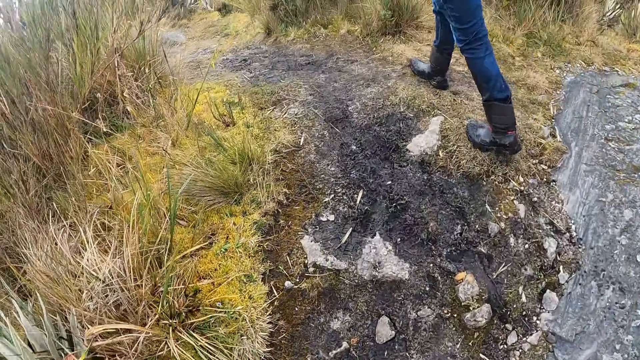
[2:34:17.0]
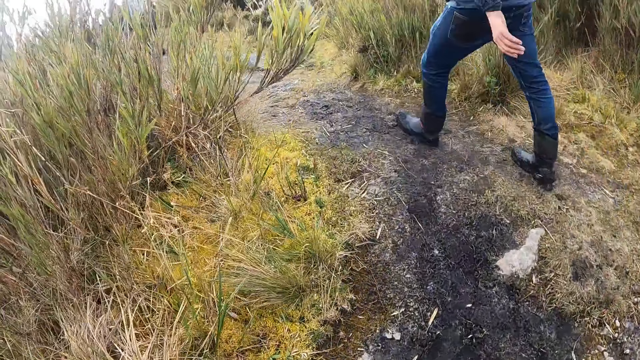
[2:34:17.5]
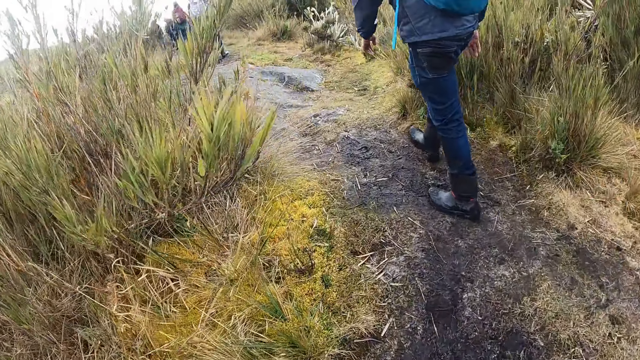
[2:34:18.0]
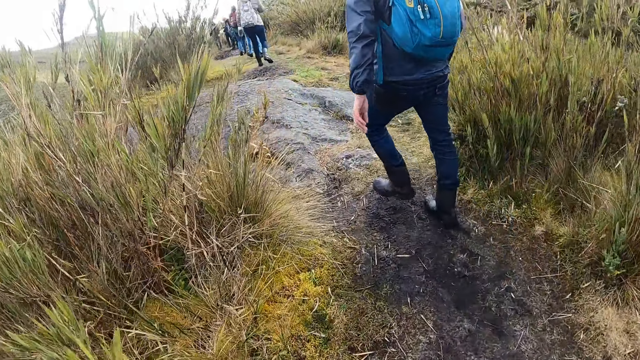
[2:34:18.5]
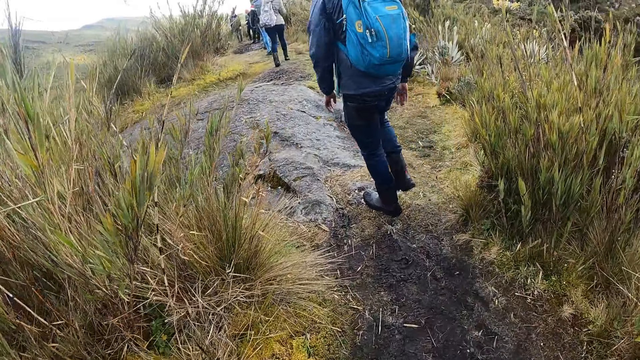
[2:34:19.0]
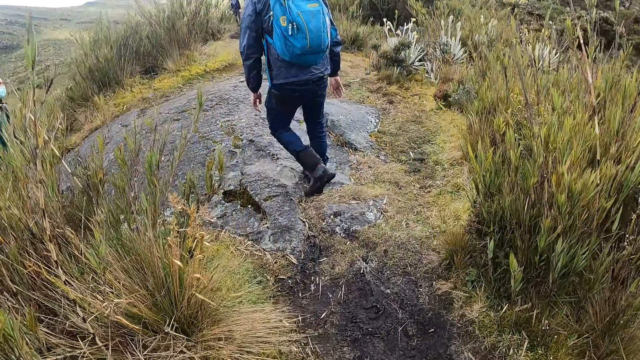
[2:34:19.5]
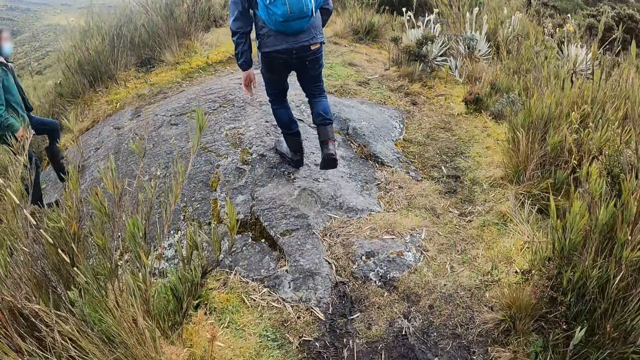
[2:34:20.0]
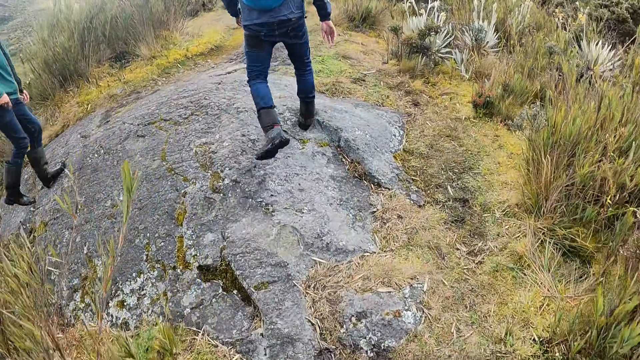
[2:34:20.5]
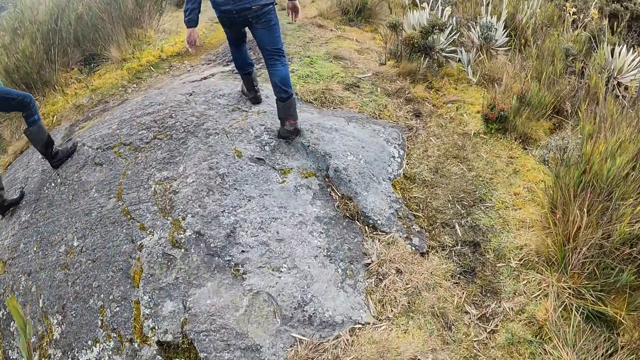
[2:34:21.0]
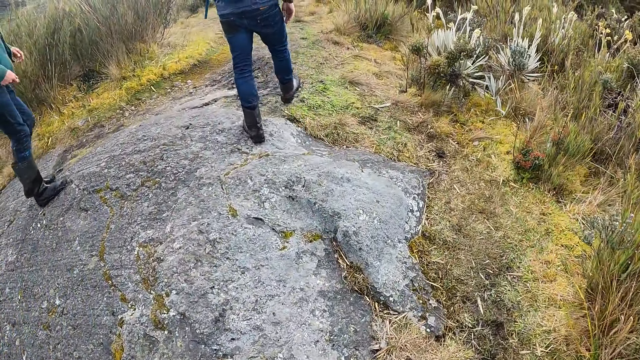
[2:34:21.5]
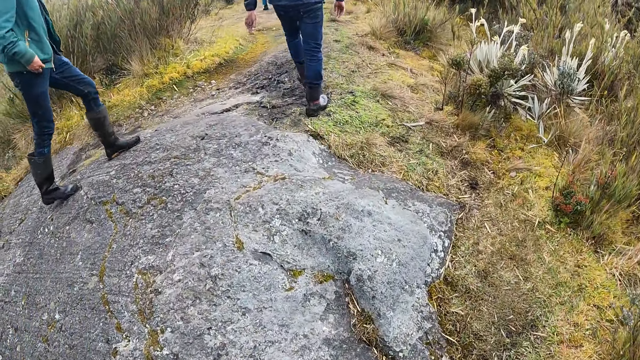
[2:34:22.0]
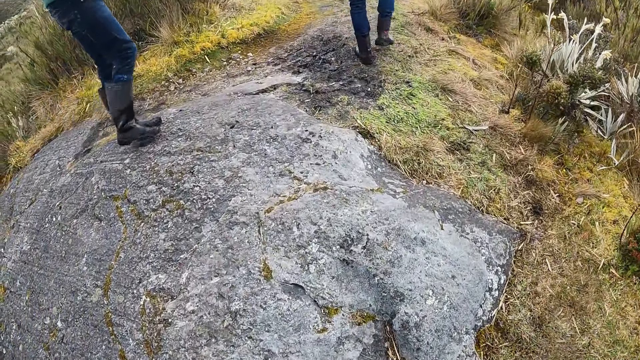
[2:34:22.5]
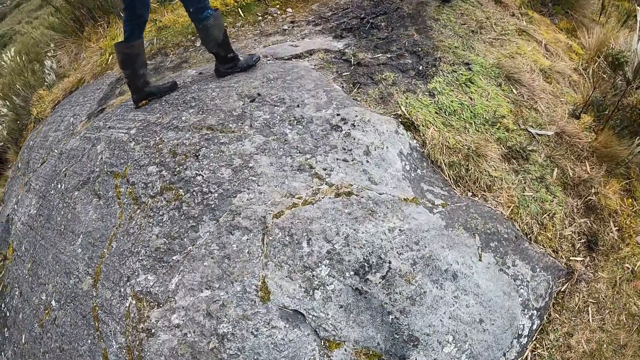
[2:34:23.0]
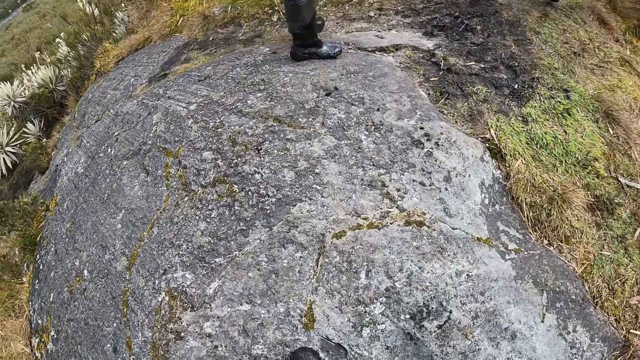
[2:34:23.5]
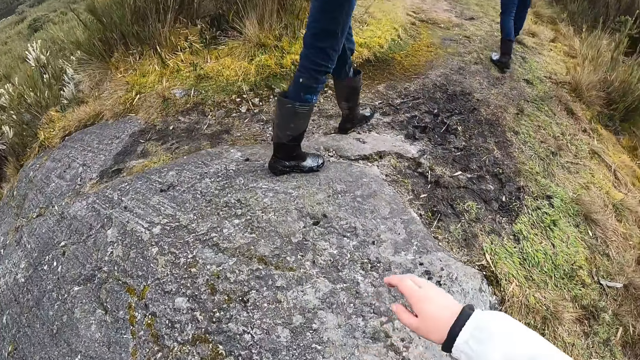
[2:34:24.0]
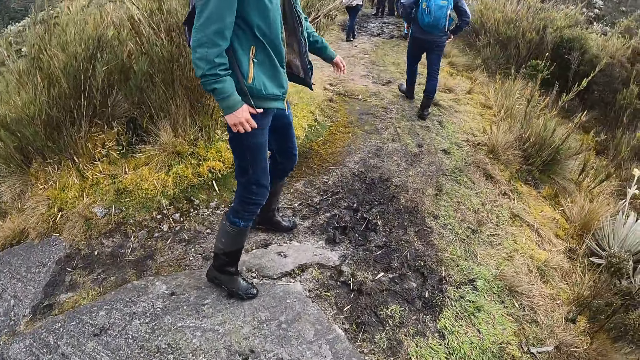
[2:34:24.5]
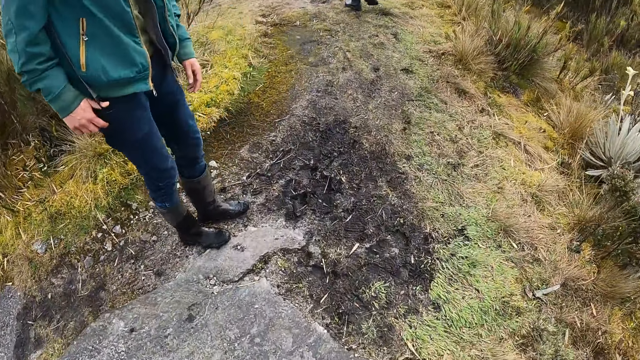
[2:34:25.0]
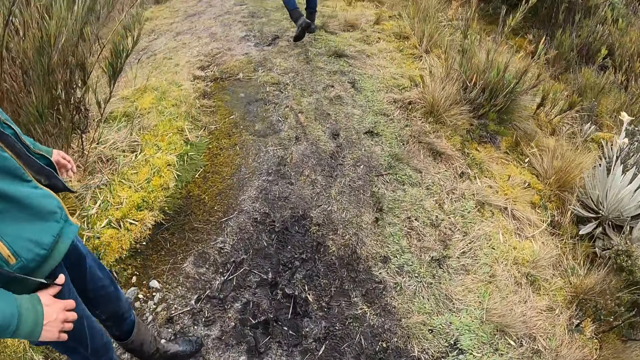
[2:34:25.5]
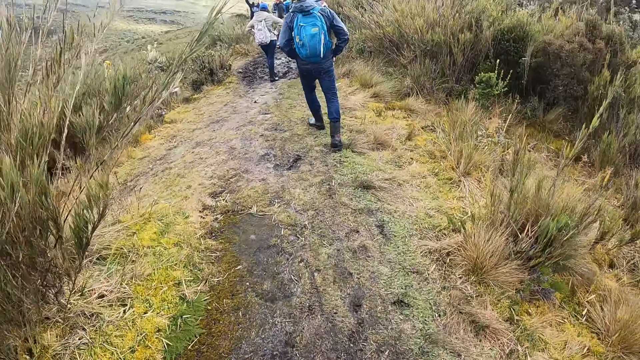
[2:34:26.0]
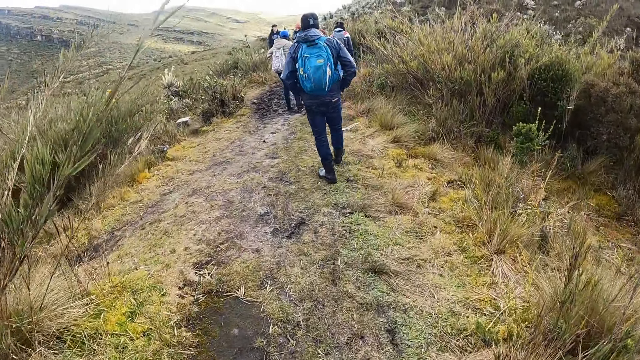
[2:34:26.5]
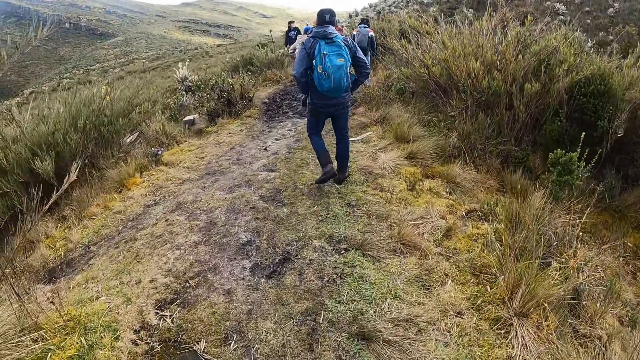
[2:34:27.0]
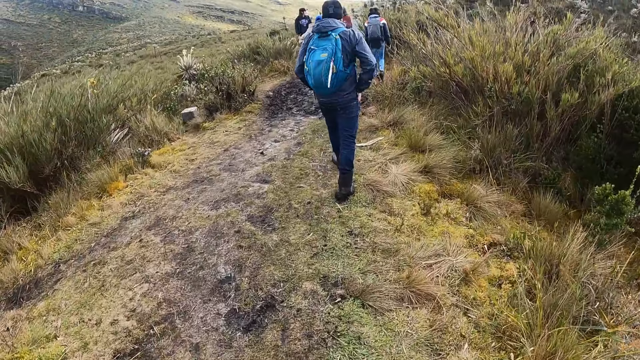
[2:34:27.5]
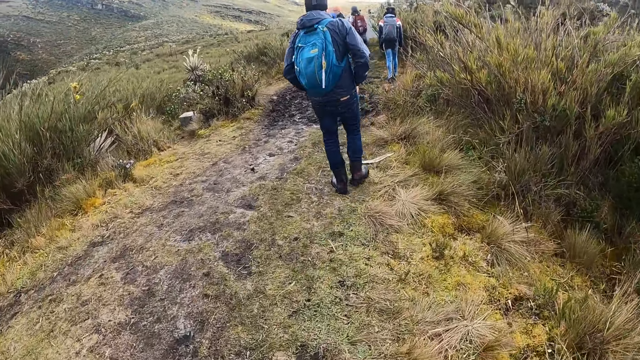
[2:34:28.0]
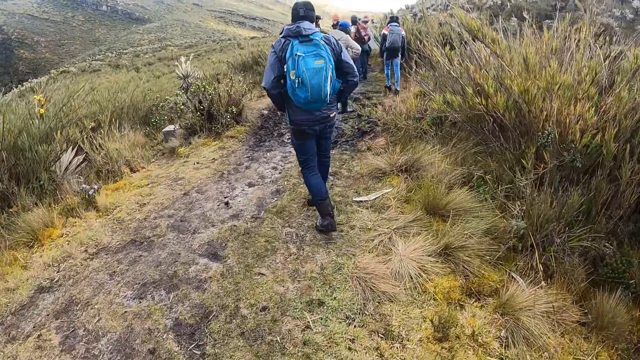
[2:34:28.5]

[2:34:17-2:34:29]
The man climbs a rock. Another man climbs the rock. The camera wearer climbs the rock.

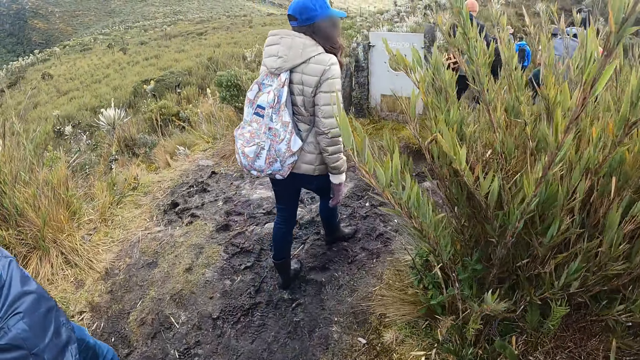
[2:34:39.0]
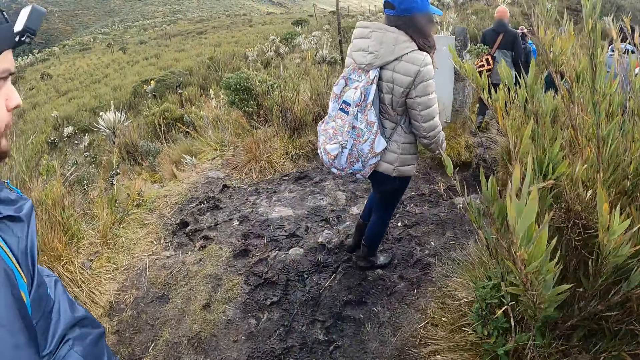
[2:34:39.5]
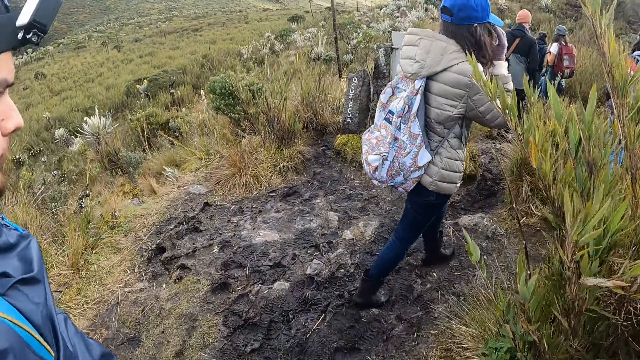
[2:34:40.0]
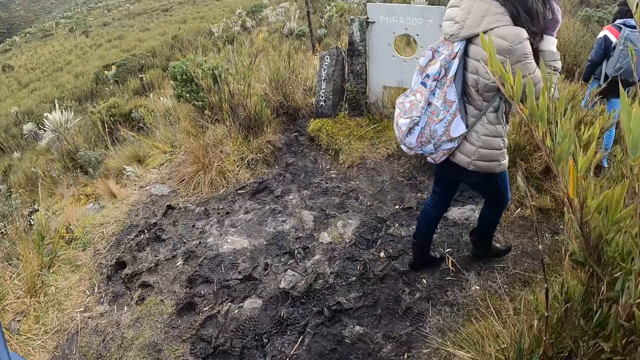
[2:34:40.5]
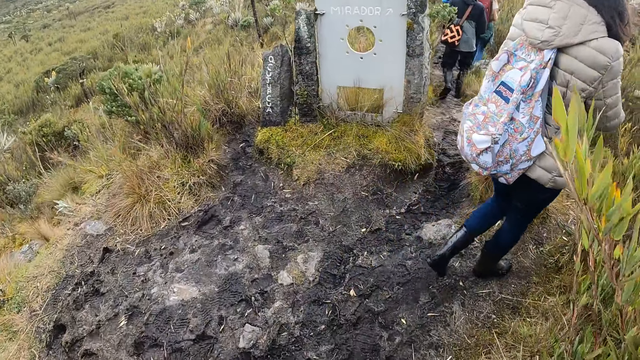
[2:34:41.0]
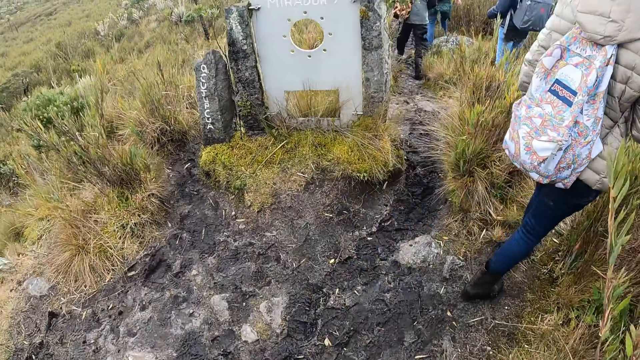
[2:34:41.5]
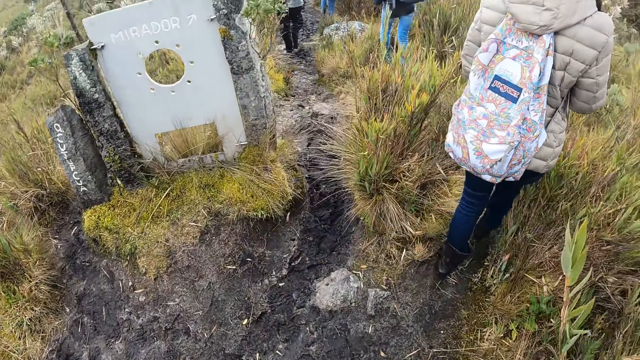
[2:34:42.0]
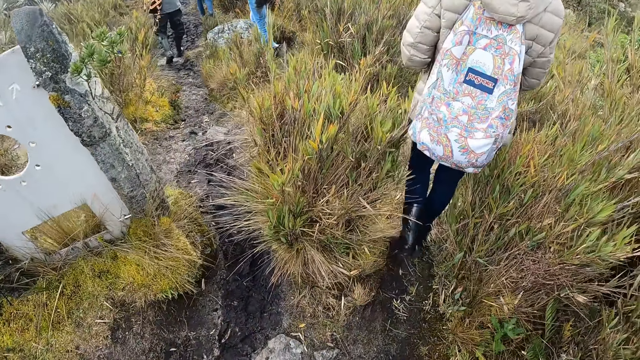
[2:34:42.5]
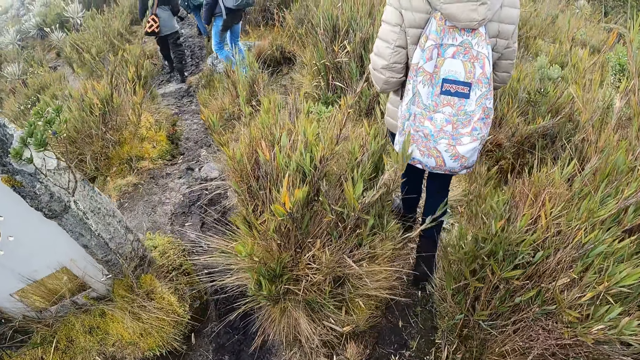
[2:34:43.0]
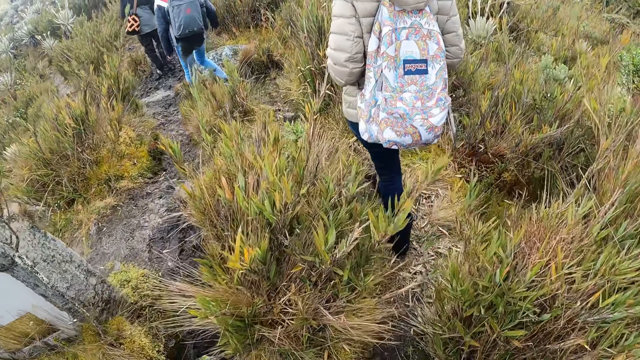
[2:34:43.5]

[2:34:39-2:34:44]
The camera wearer walks past the man.

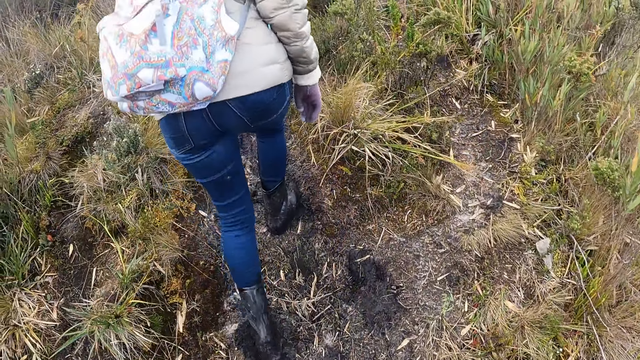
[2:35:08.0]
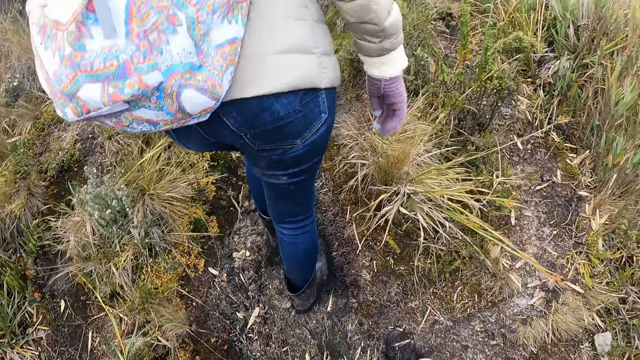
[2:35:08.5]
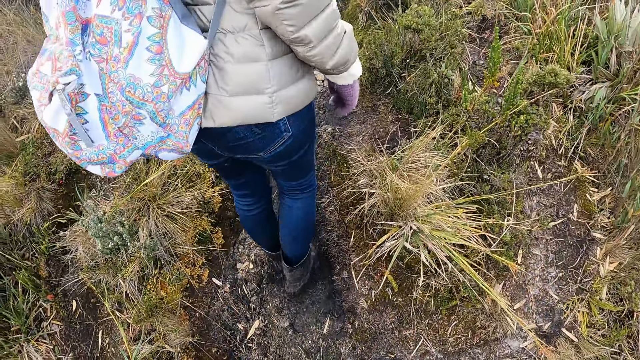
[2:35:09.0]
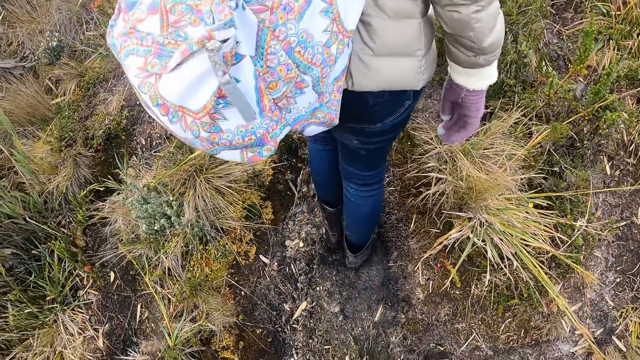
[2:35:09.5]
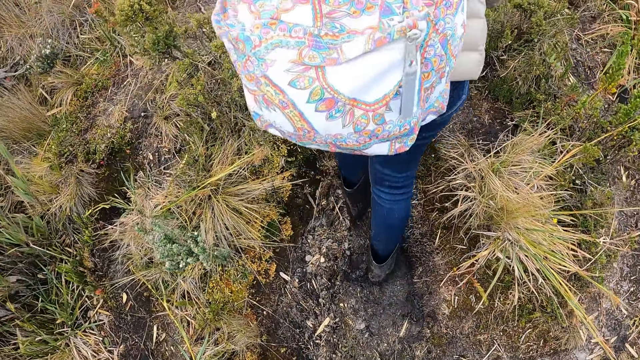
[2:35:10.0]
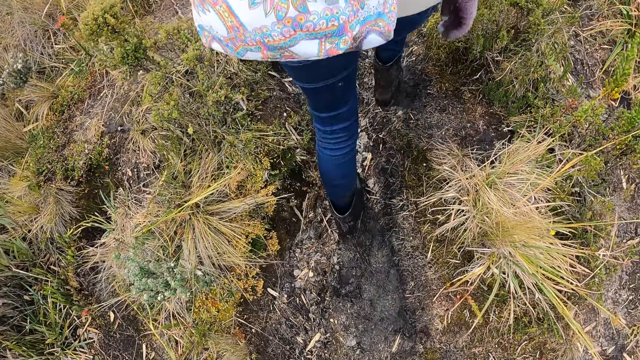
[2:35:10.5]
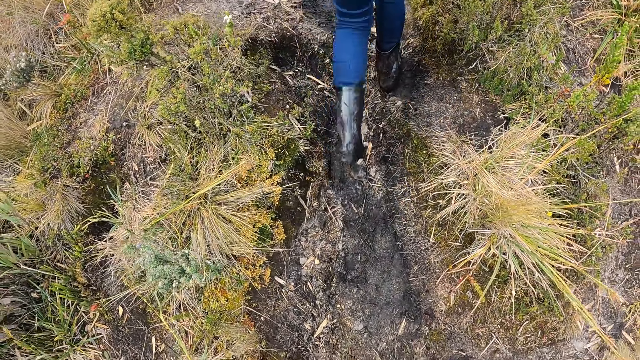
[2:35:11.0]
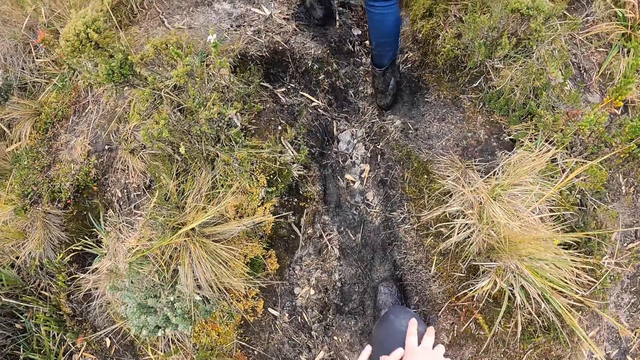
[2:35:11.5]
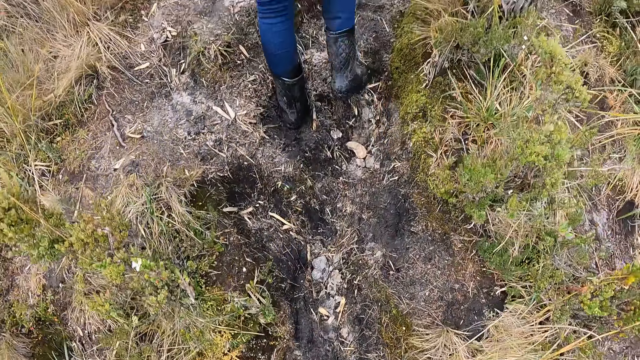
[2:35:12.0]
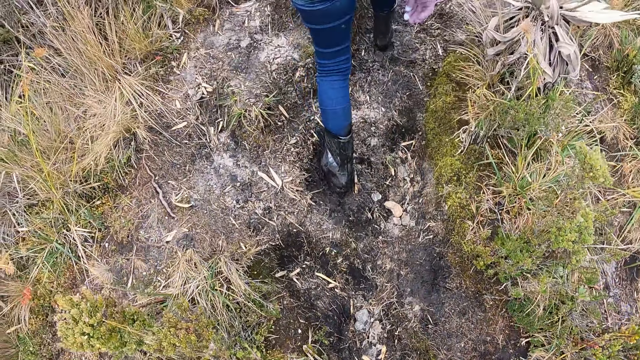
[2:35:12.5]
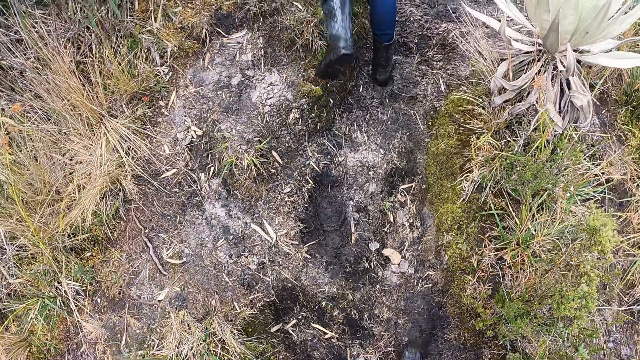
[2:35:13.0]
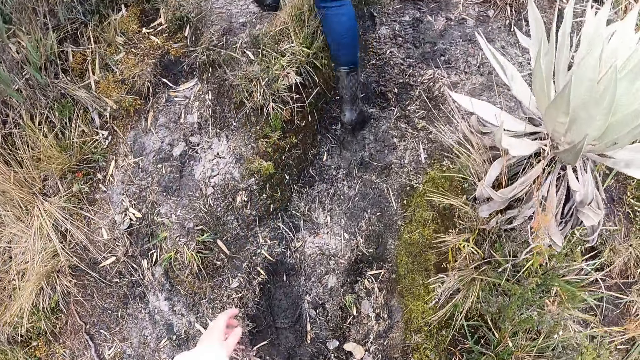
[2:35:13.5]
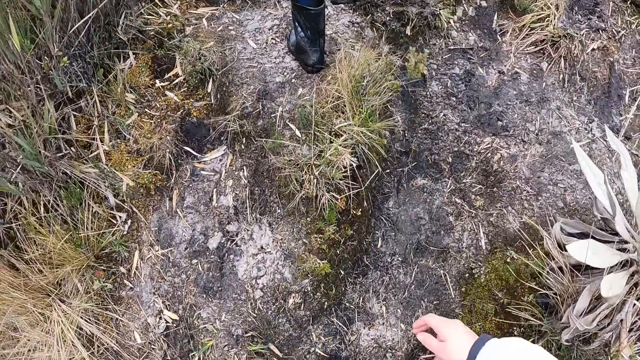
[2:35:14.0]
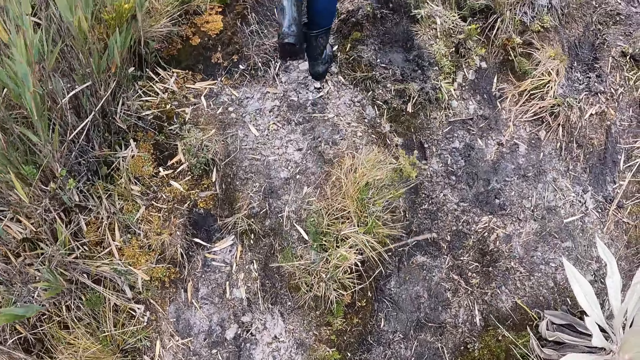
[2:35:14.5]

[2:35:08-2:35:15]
The camera wearer looks around. They walk around.
